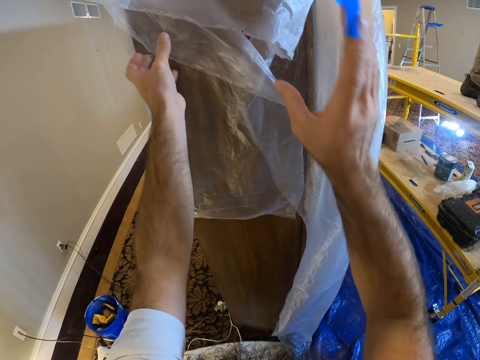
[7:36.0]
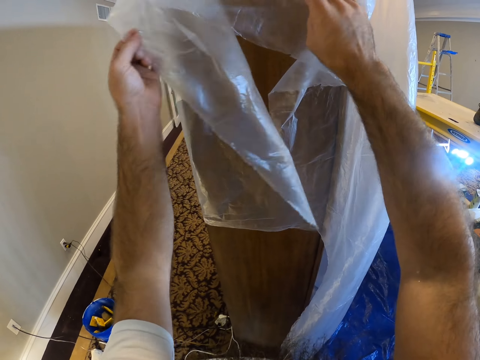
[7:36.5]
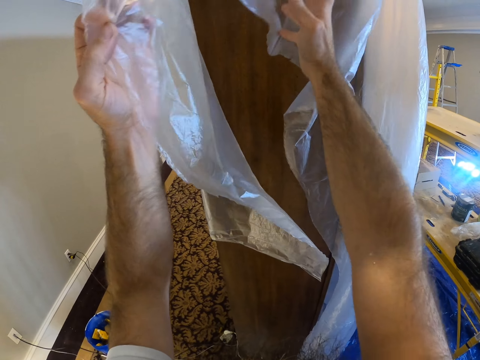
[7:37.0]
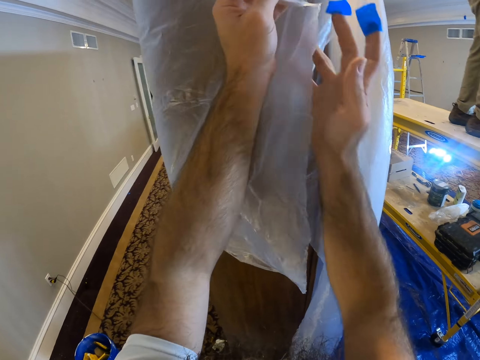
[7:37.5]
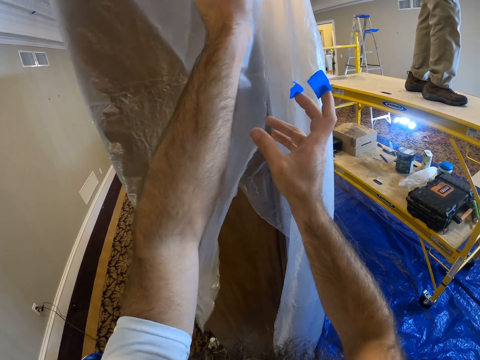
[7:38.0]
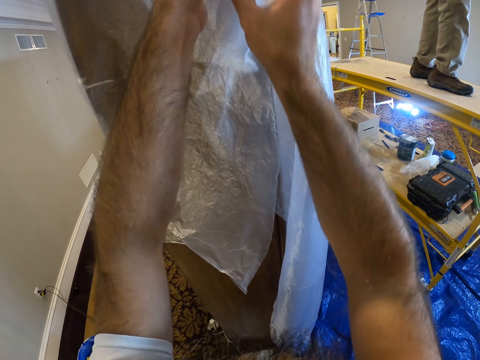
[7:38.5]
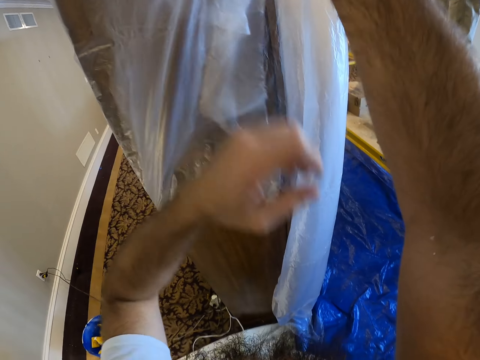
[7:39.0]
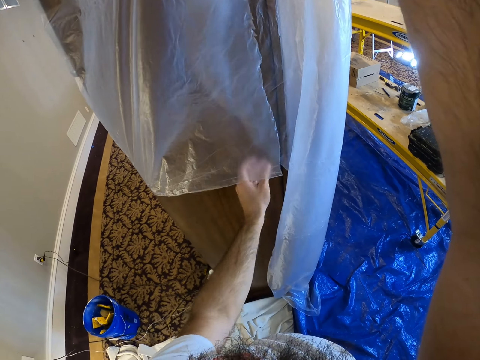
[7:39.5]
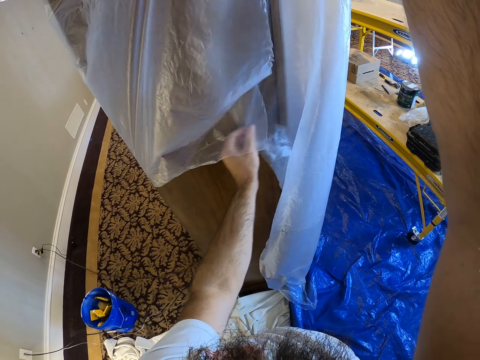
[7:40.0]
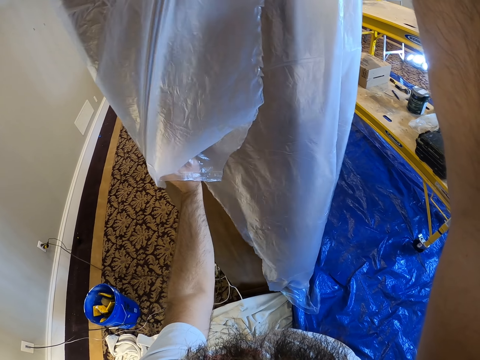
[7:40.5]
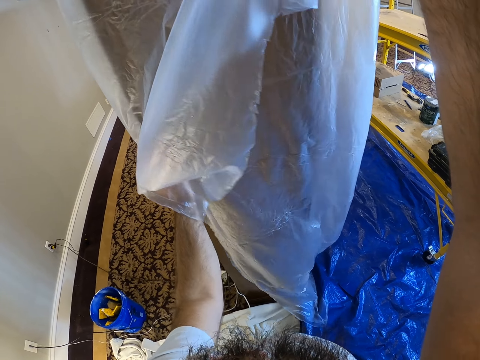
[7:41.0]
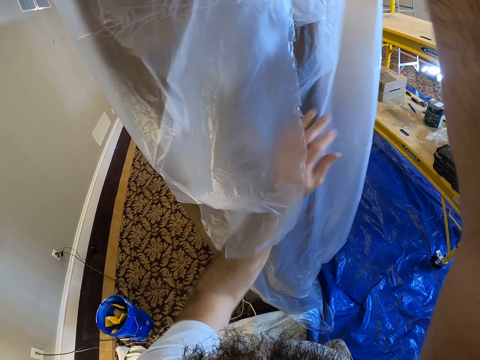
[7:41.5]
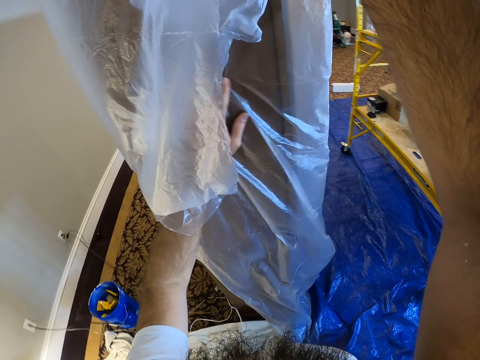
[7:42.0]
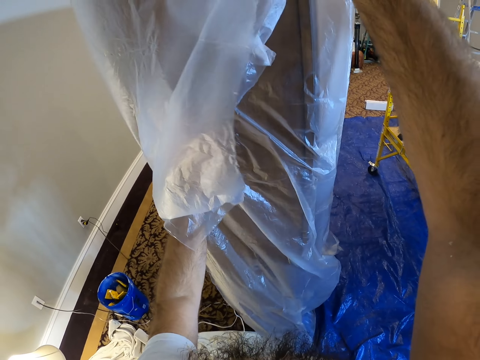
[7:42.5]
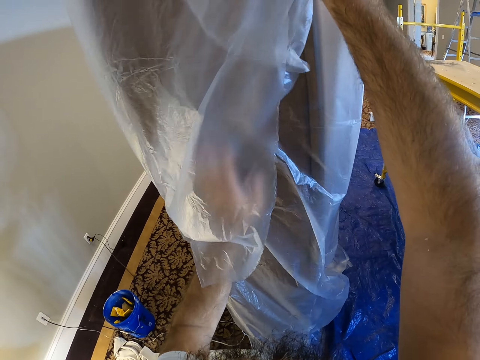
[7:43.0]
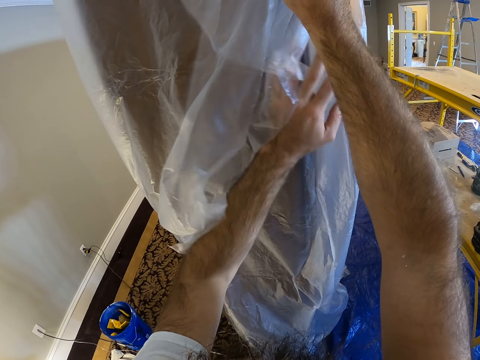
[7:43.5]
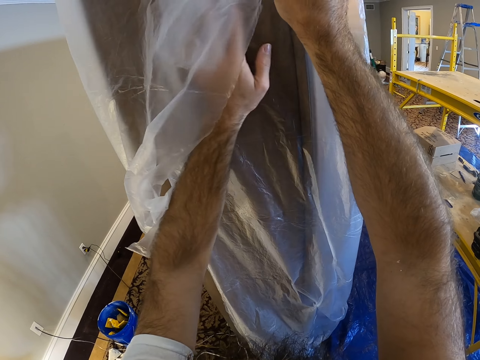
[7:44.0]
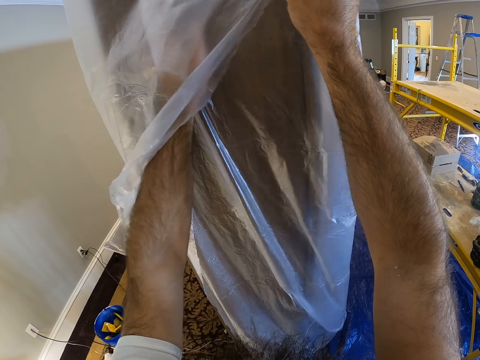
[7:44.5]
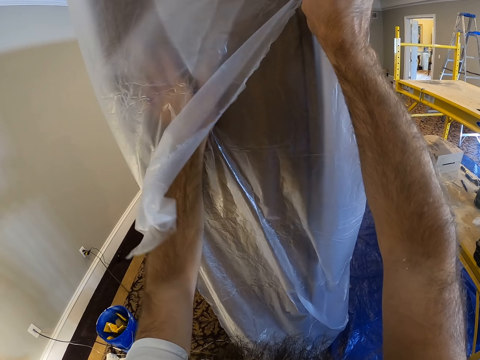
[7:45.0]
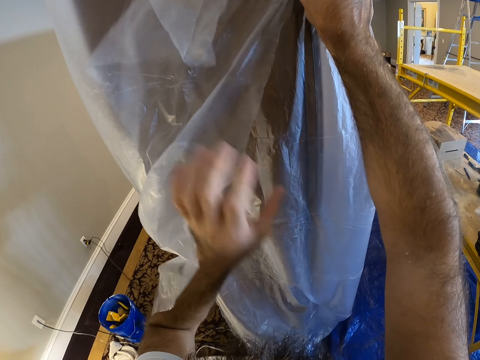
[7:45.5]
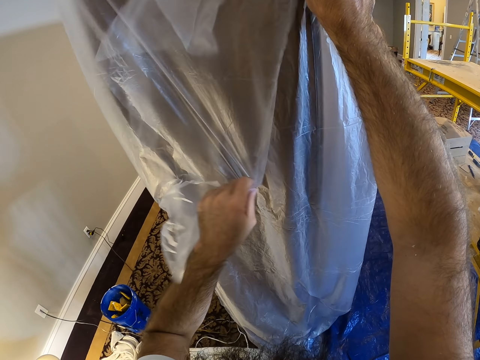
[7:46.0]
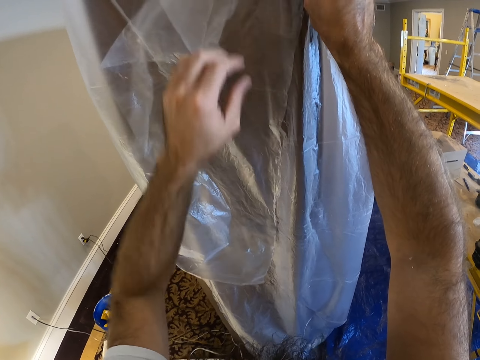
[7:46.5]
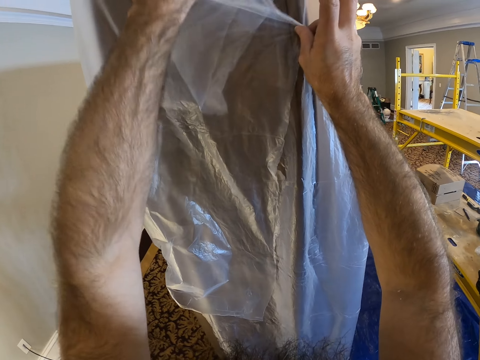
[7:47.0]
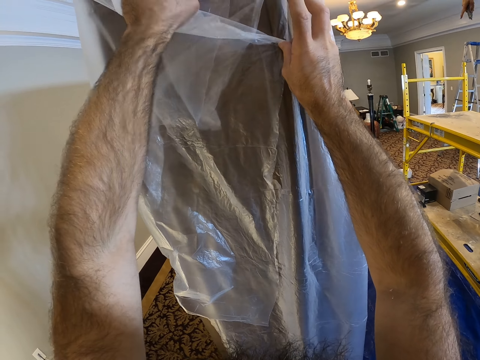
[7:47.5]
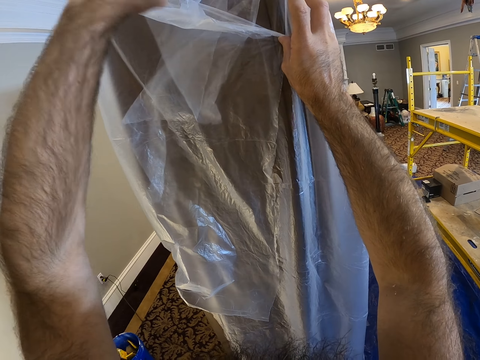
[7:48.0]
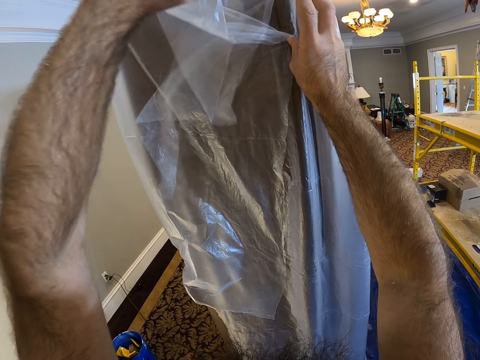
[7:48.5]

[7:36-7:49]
The camera wearer holds a polythene sheet. They hold the polythene sheet again.

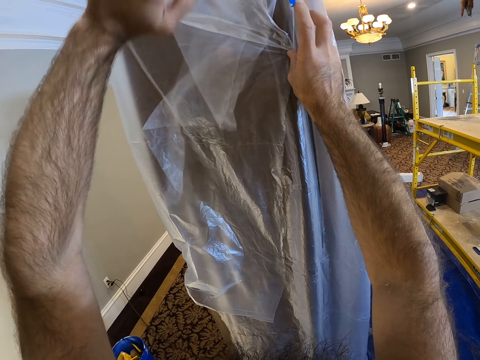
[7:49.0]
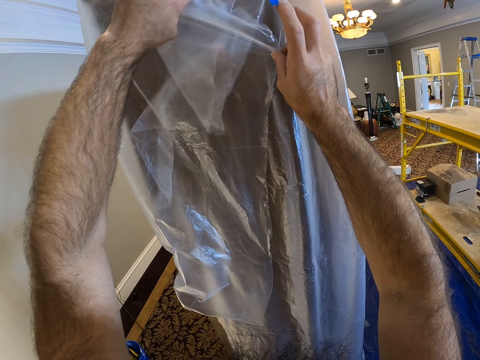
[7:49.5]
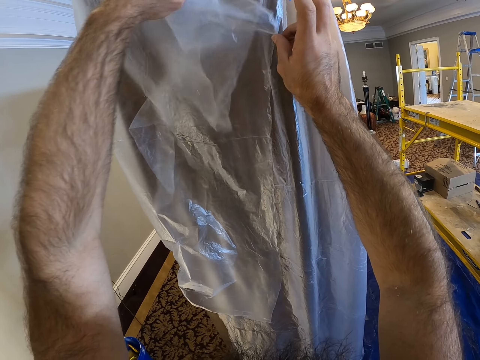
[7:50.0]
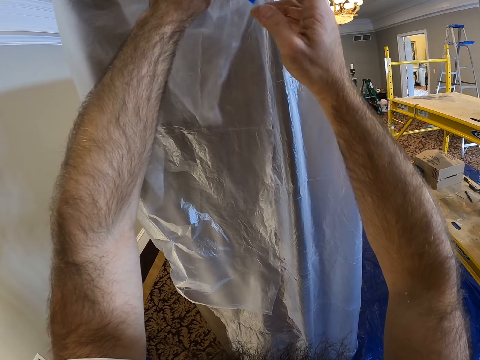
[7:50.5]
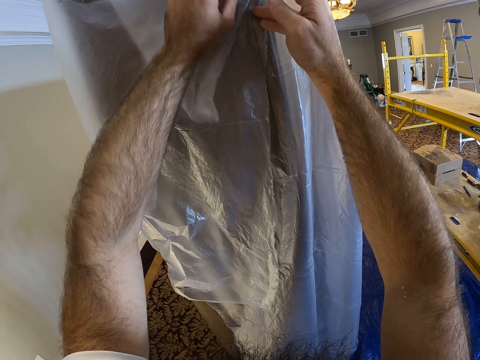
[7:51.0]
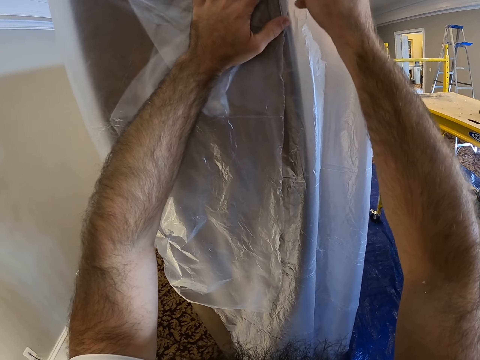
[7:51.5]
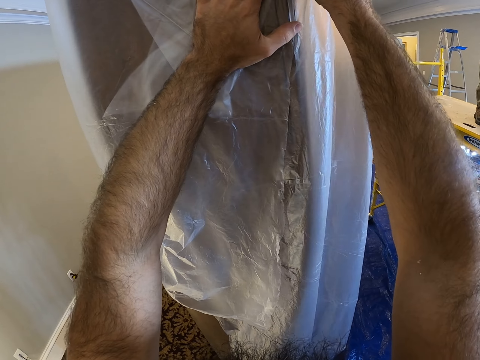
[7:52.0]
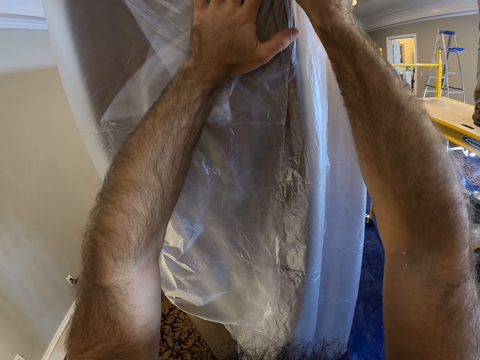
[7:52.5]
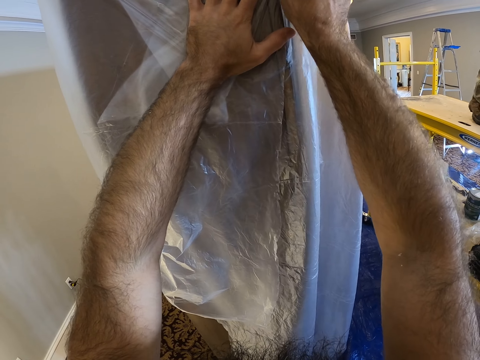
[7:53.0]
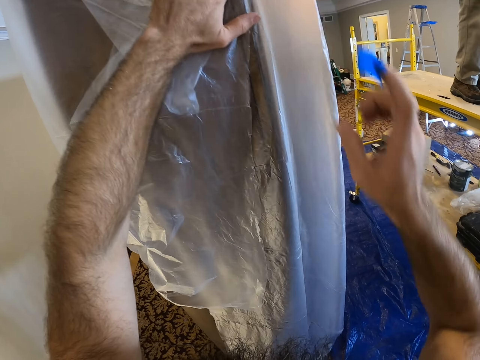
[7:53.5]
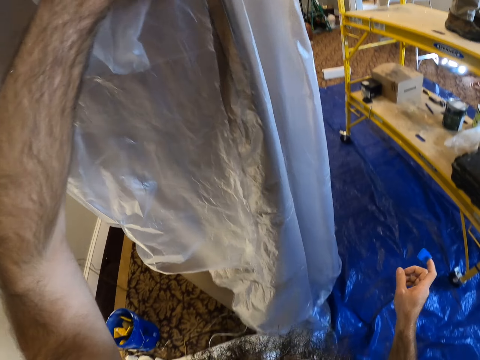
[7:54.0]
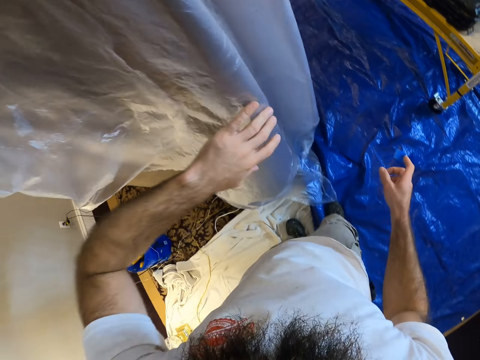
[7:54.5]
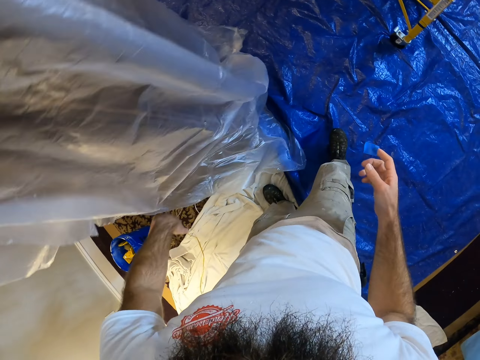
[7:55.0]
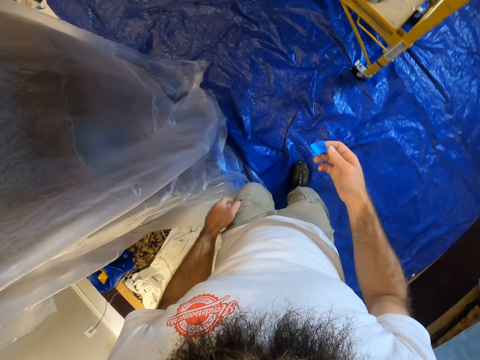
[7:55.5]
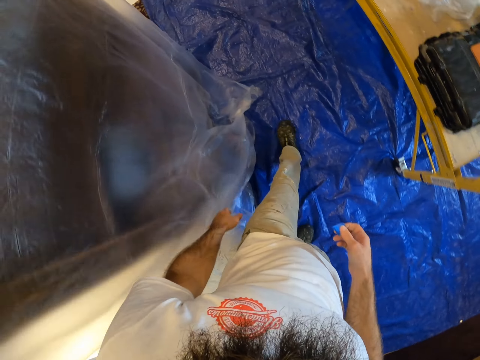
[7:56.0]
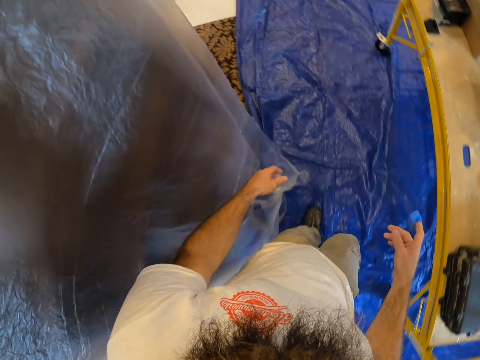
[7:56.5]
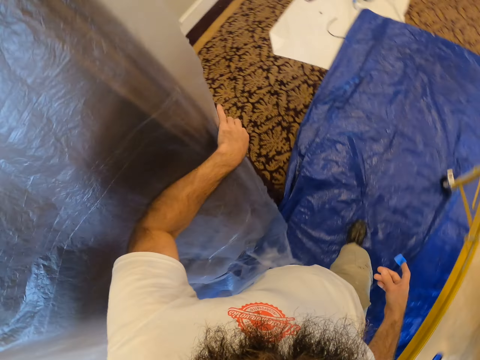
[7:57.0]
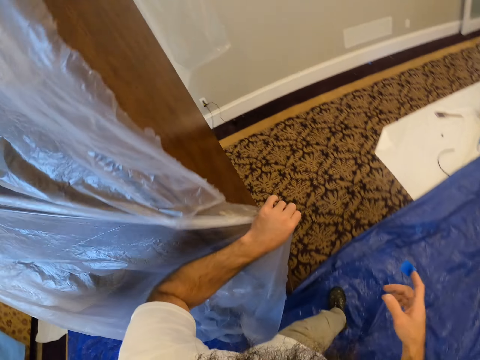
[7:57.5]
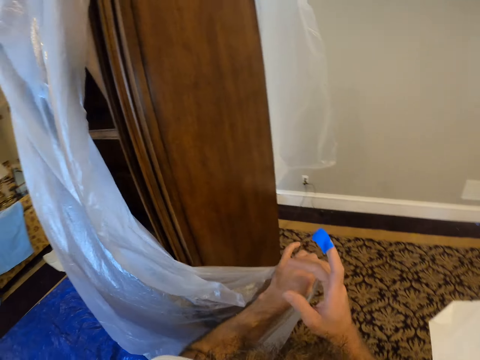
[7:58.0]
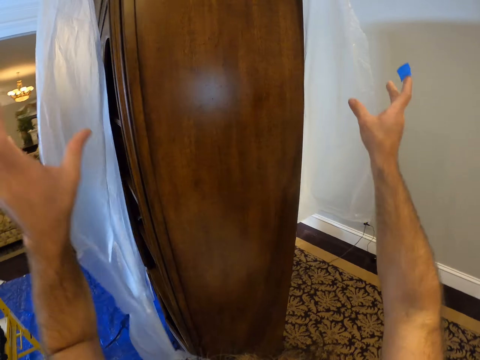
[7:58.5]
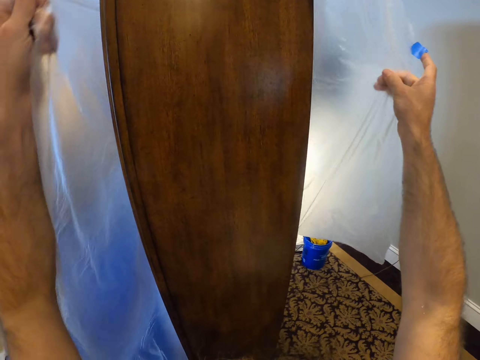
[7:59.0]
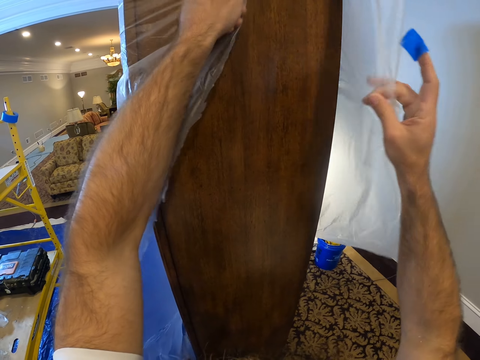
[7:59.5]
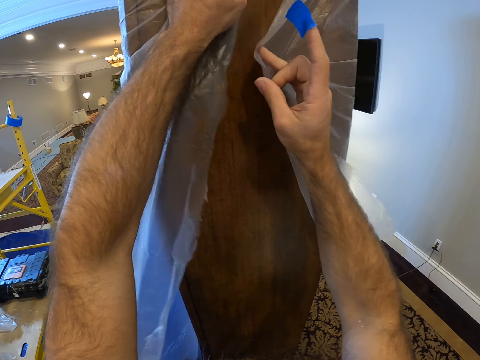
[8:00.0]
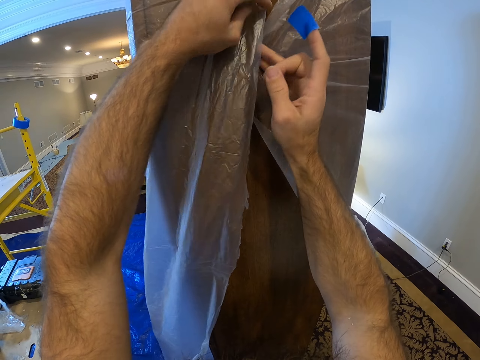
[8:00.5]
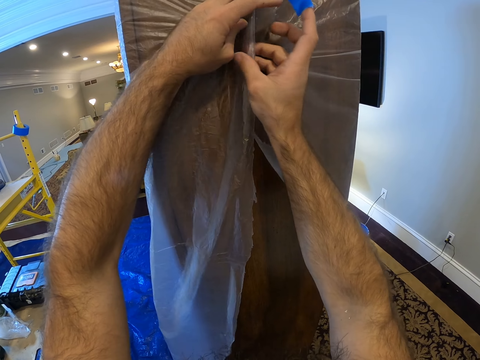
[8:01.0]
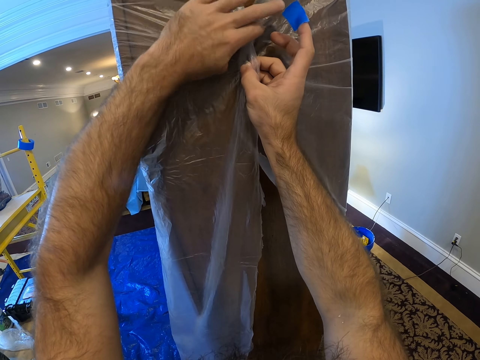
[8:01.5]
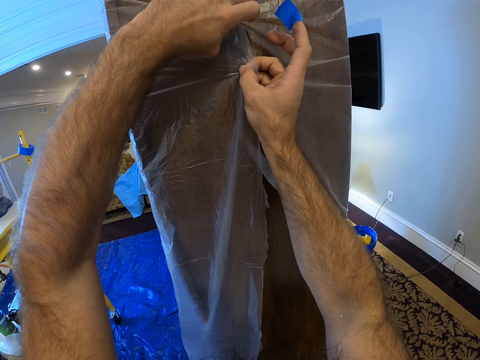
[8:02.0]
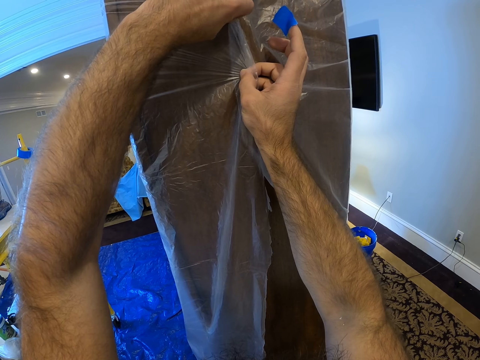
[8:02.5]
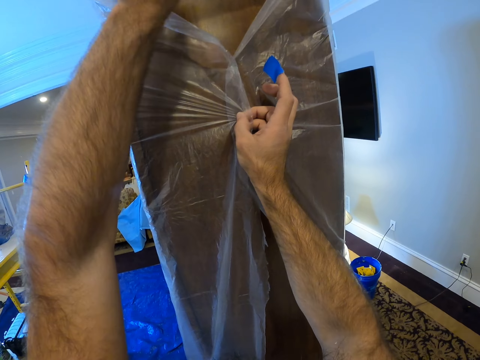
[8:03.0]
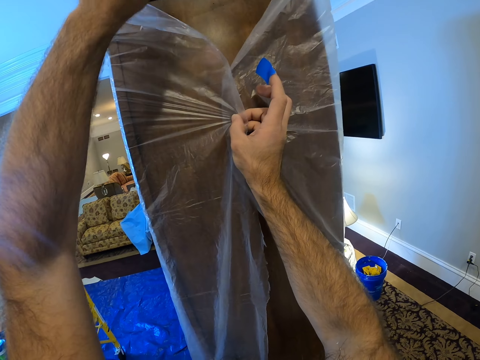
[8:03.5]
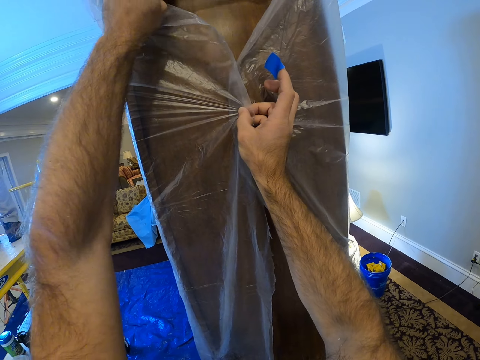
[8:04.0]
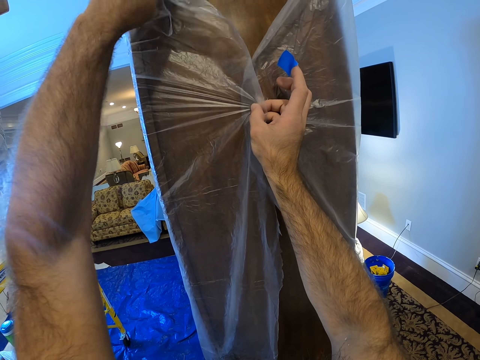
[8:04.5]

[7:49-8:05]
The camera wearer folds the polythene. They stick the polythene on a cabinet with a tape. They hold a polythene sheet. They hold the polythene sheet again.
